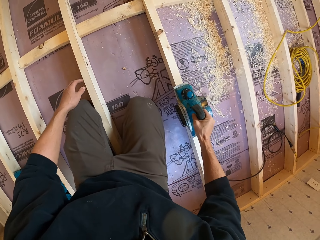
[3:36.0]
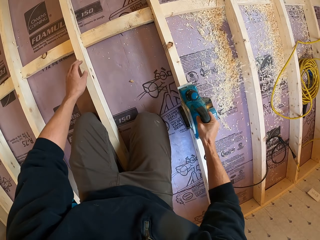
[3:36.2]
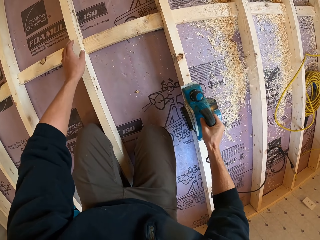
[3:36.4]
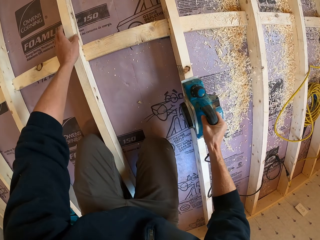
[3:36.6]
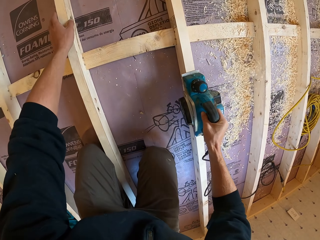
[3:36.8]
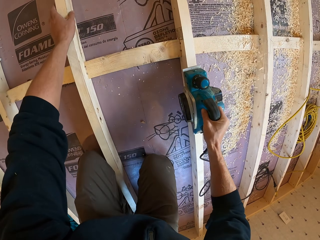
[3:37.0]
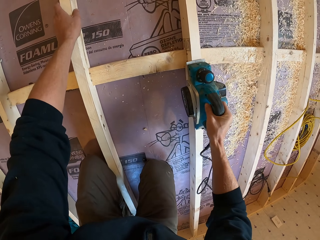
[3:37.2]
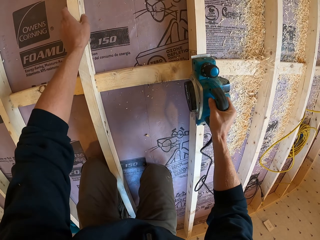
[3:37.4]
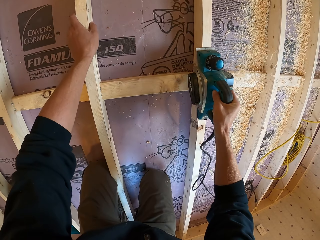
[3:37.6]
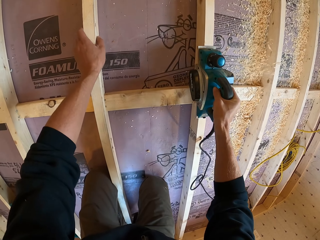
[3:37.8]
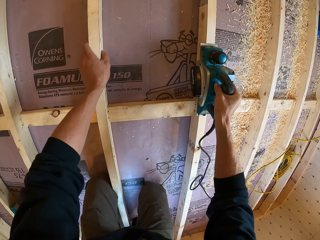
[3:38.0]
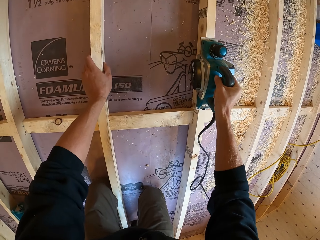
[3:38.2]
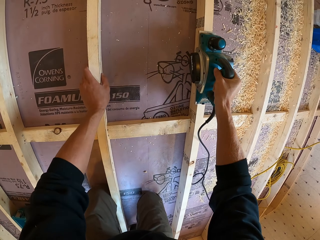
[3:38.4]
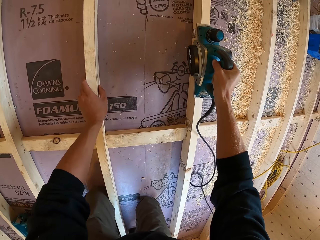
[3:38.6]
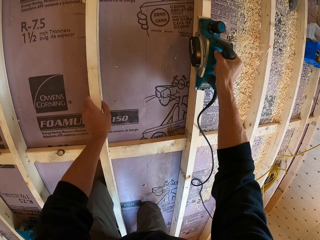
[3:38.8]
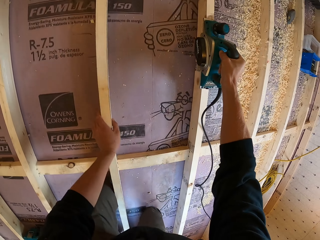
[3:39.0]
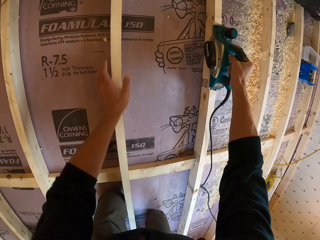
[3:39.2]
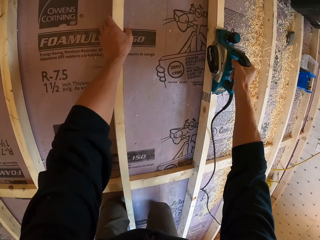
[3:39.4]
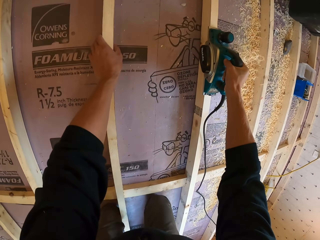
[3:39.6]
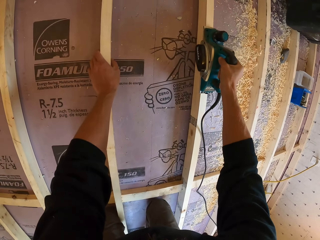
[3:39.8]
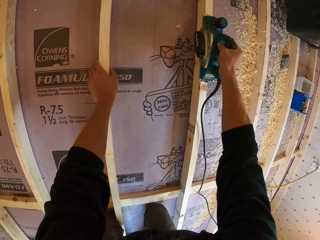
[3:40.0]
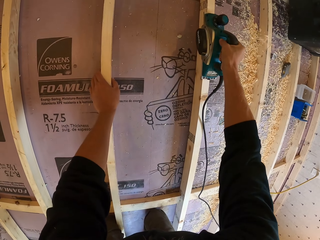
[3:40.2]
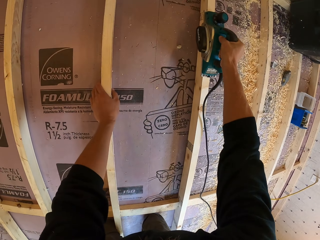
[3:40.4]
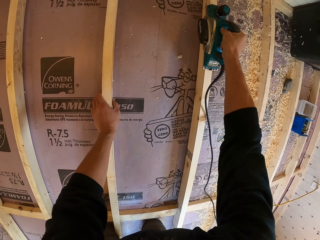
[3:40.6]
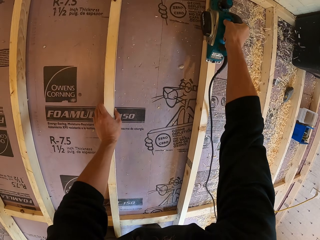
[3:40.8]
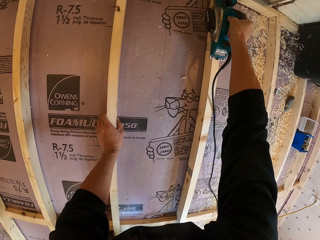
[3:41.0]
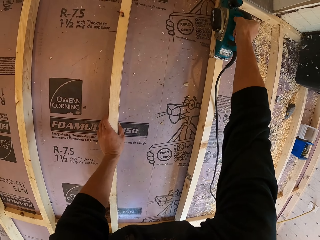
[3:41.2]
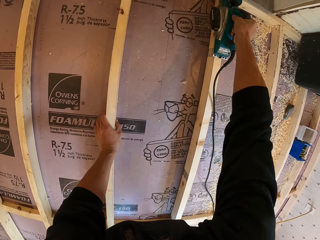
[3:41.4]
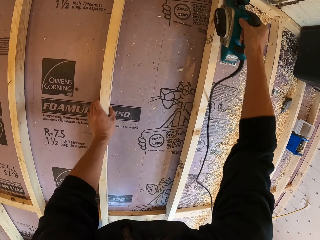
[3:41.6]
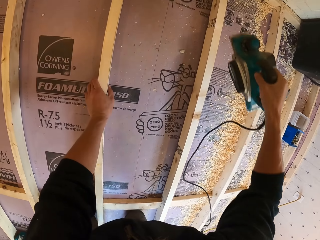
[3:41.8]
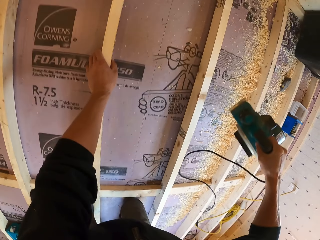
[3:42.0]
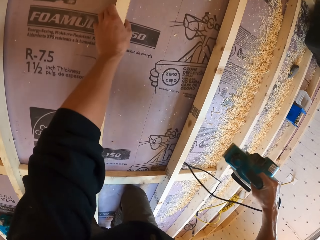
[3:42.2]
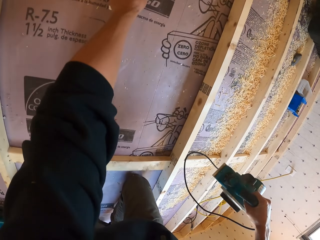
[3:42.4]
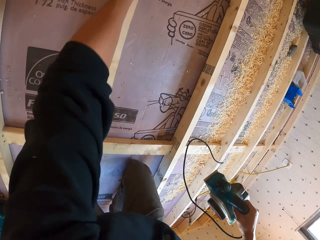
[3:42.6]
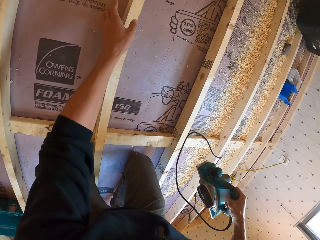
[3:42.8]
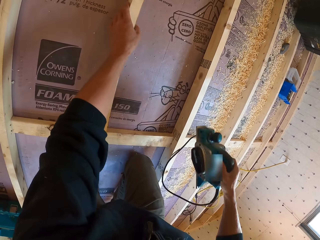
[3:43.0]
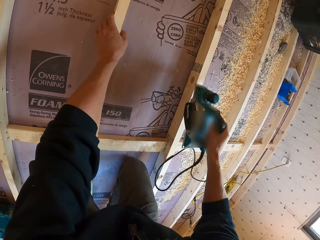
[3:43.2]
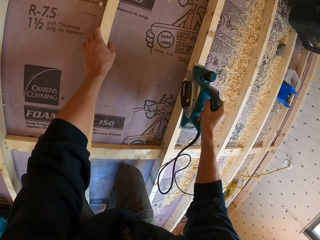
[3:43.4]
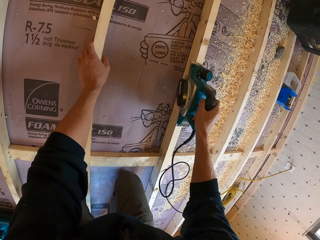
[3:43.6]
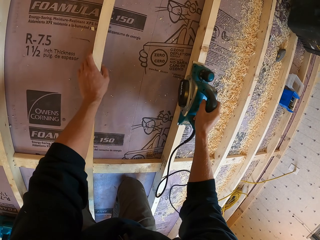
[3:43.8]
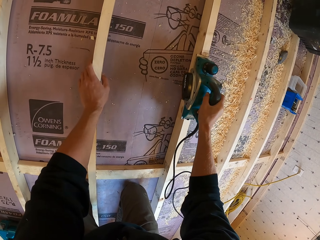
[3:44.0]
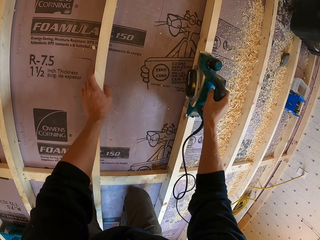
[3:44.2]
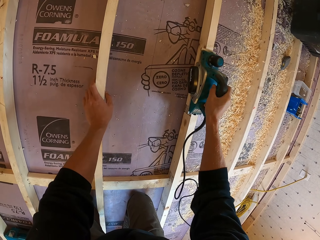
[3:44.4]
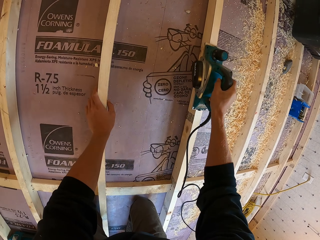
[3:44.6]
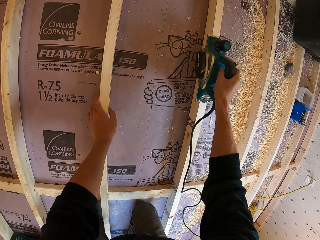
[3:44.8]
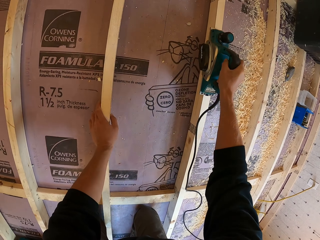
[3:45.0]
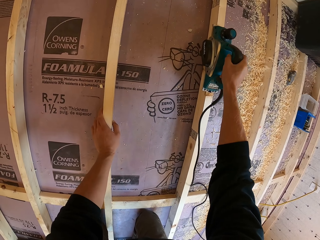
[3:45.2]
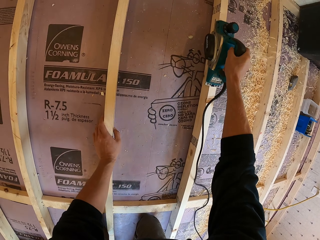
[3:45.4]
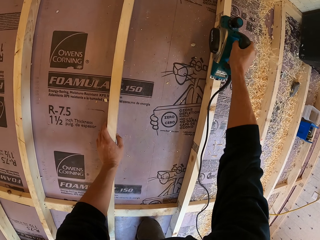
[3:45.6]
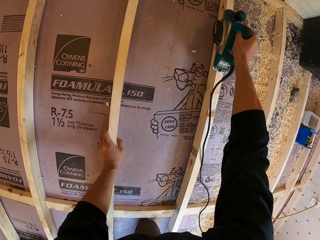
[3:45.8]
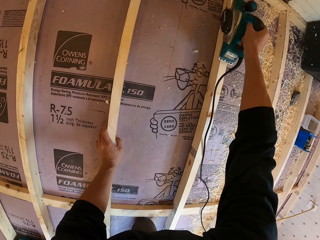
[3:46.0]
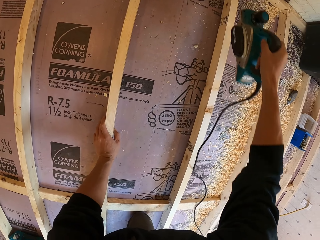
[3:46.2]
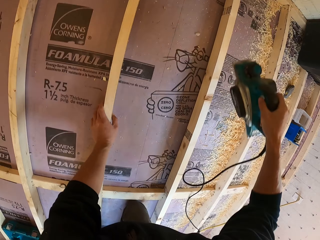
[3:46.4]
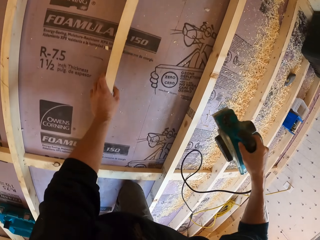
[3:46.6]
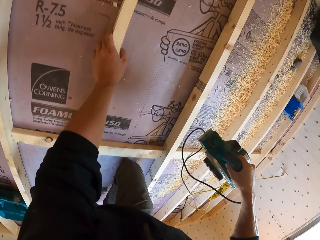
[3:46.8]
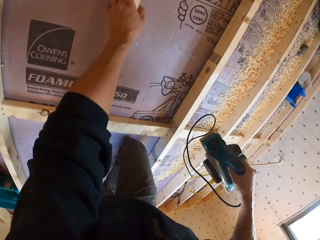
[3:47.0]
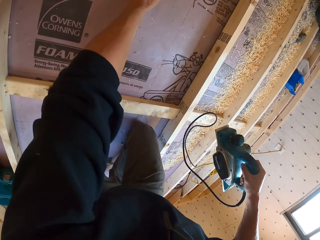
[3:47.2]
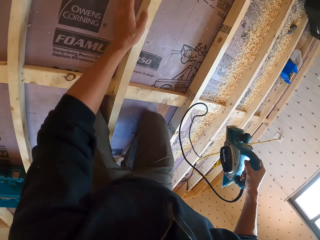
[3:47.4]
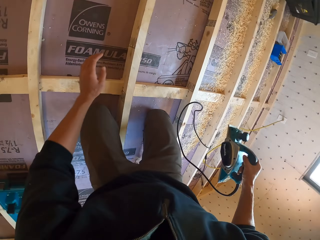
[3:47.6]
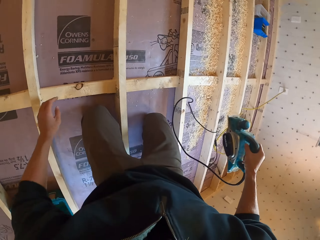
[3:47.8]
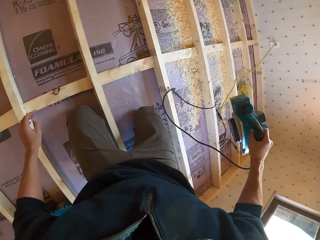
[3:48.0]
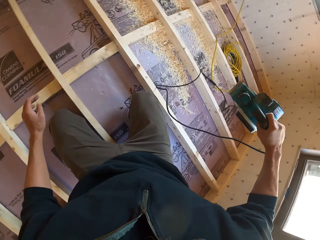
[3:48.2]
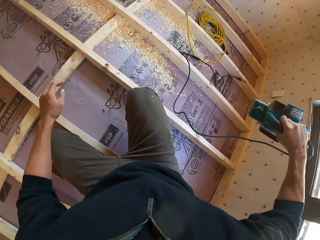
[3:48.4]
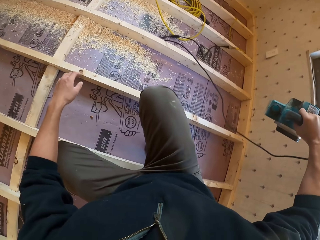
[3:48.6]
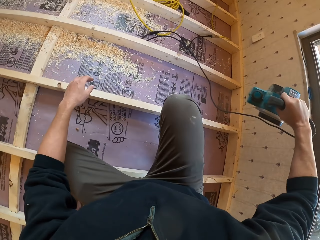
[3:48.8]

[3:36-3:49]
The camera wearer holds the wooden foundation. They smoothen the wood with an electric planer. They hold the wooden foundation. They smoothen the wood with the electric planer. They lift up the electric planer. They smoothen the wood with the electric planer. They lift up the electric planer. They smoothen the wood with the electric planer.

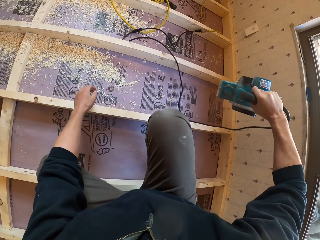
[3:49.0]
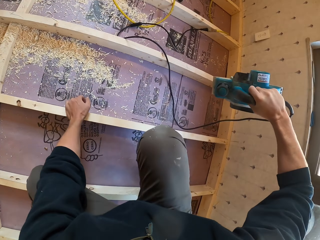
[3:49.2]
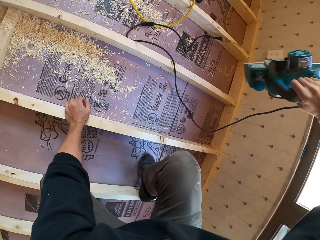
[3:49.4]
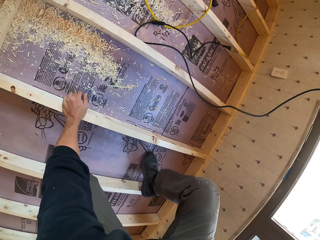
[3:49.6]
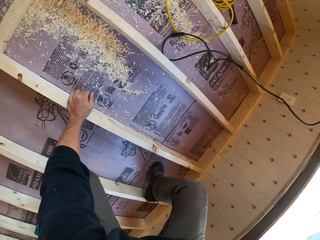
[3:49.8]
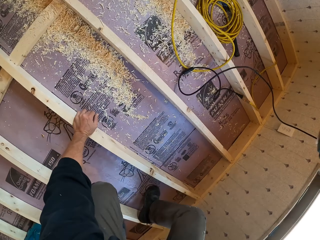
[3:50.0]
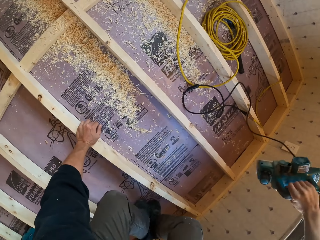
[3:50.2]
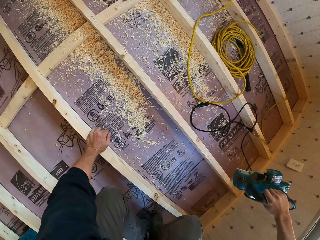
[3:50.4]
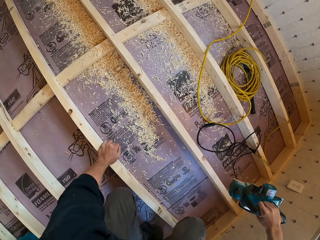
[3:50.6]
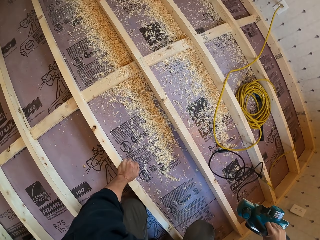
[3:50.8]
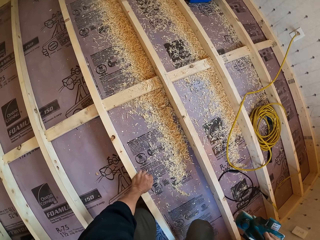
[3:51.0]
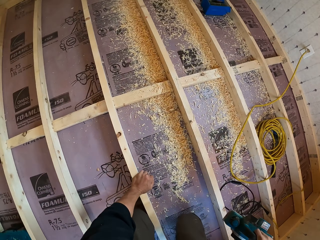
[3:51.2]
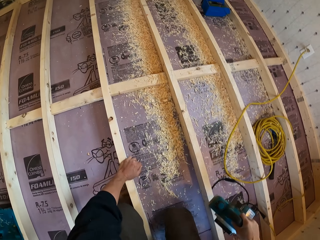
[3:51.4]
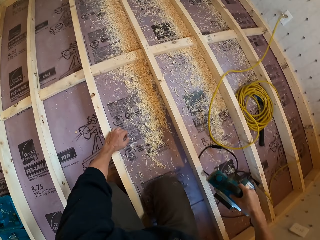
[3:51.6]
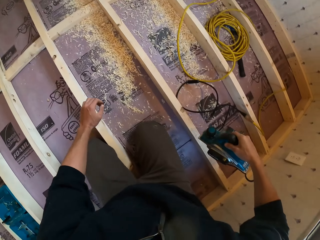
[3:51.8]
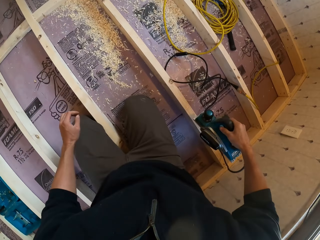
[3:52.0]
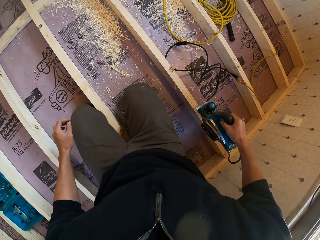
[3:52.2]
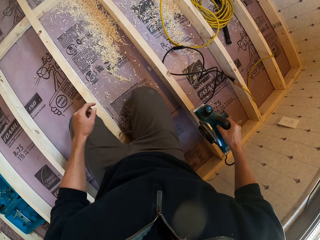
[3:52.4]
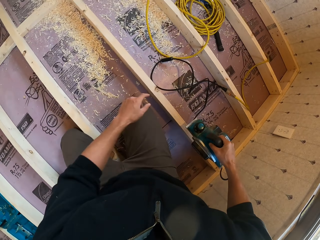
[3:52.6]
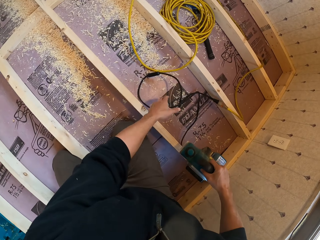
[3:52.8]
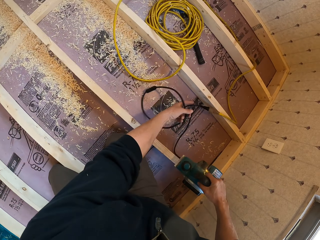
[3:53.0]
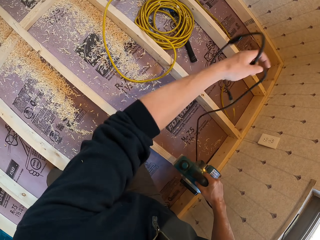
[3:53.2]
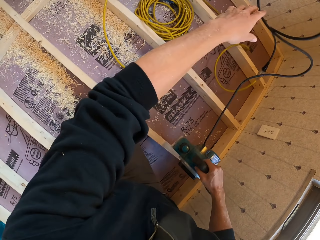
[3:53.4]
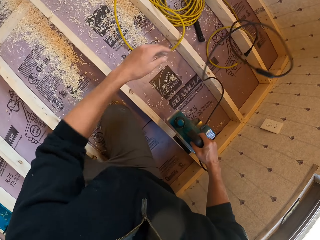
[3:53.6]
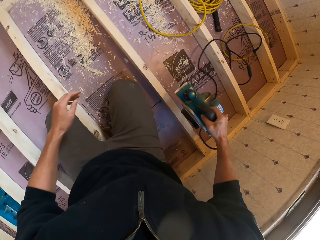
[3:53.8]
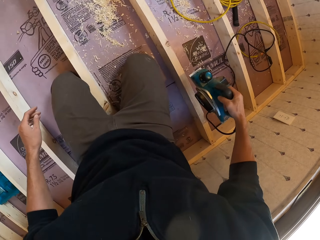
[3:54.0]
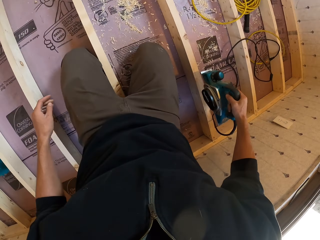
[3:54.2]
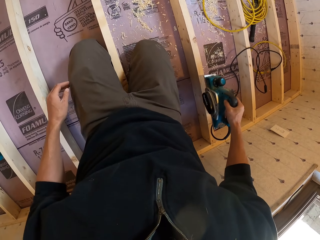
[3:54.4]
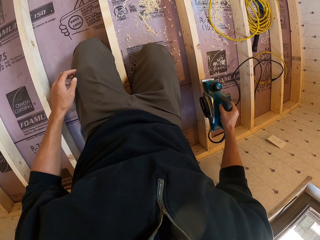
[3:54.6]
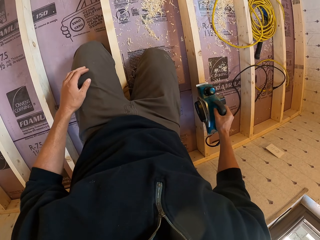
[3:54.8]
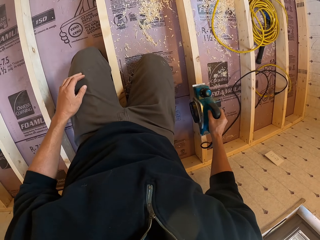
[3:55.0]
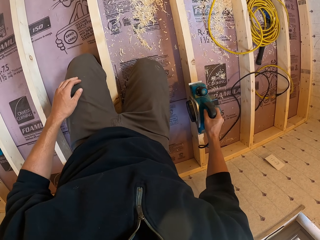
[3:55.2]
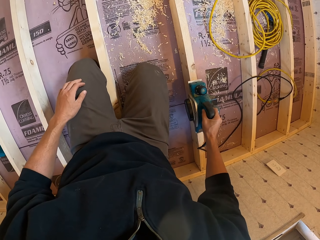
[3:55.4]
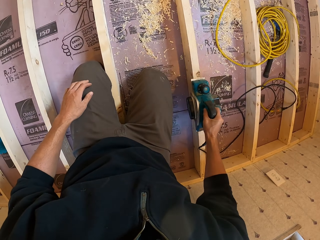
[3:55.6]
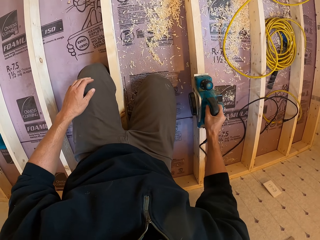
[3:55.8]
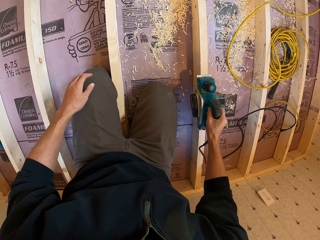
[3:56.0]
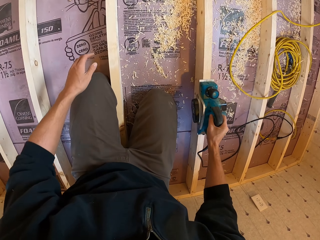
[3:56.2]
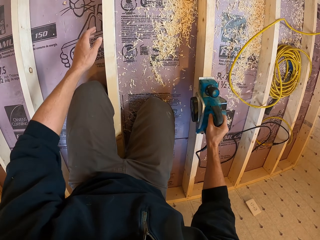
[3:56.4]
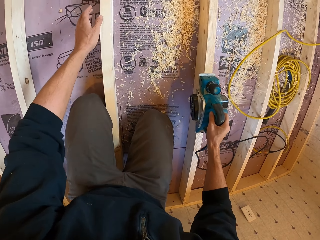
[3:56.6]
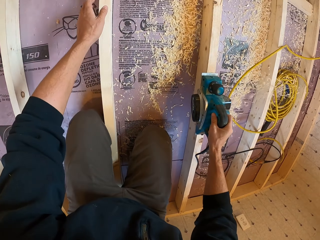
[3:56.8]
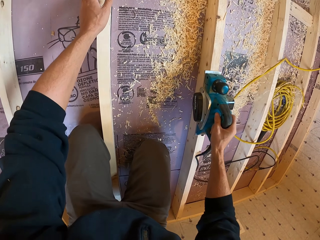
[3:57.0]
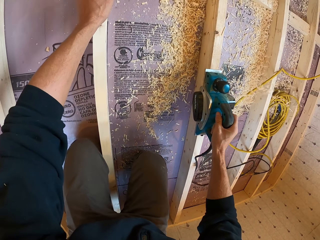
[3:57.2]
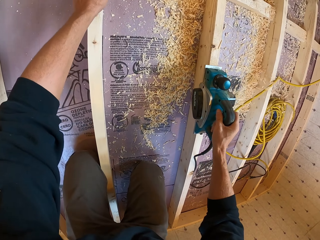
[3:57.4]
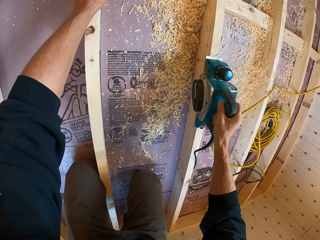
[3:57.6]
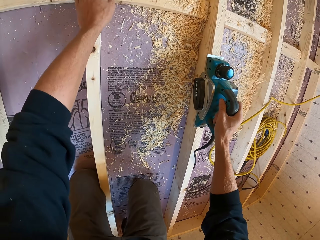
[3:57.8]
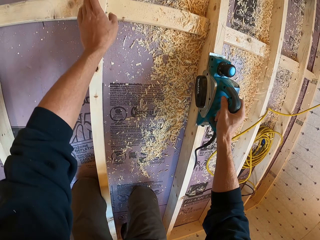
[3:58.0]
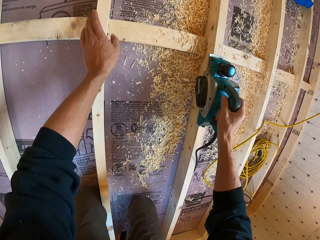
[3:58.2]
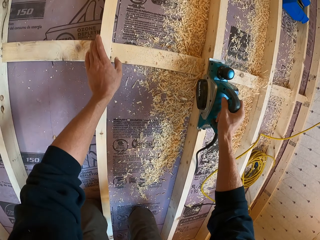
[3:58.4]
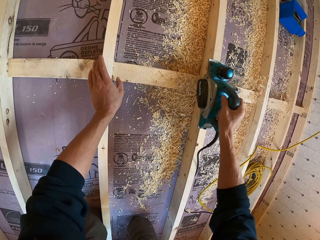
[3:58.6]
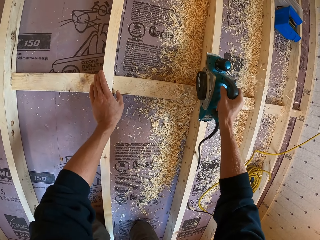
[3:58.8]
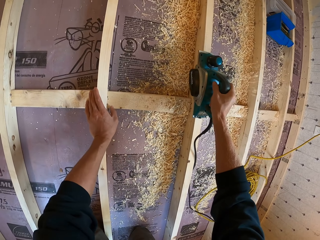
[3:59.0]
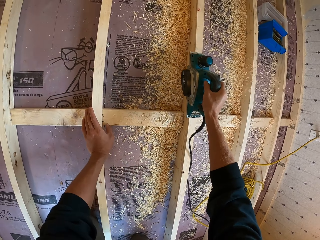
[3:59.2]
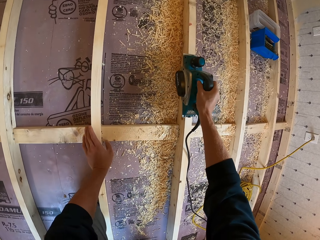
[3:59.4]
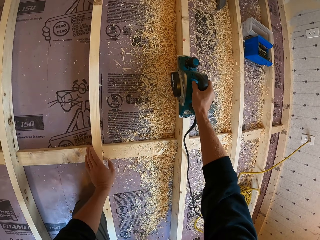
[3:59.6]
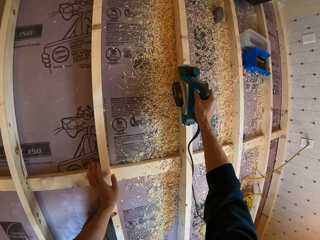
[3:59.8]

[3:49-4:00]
The camera wearer holds the wooden foundation. They smoothen the wood with an electric planer. They throw a cable. They move the wood cutter cable. They smoothen the wood with the electric planer. They cut the wood. They hold the wooden foundation. They smoothen the wood with the electric planer.
